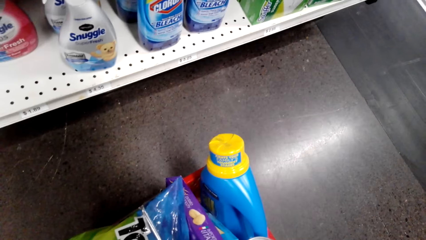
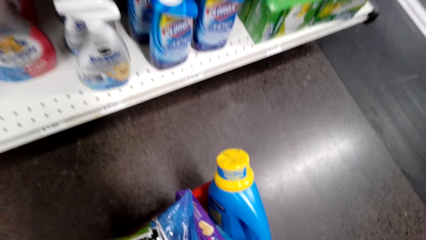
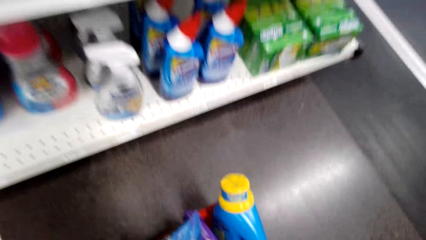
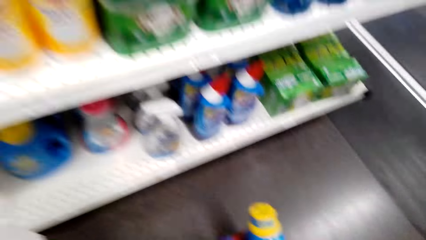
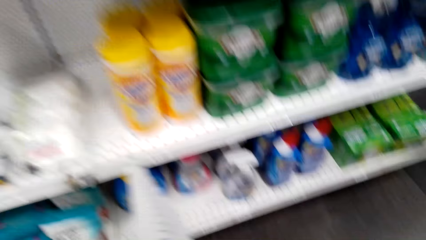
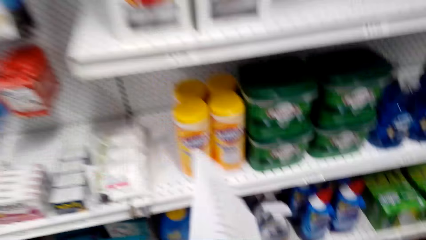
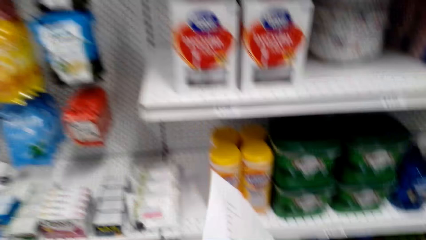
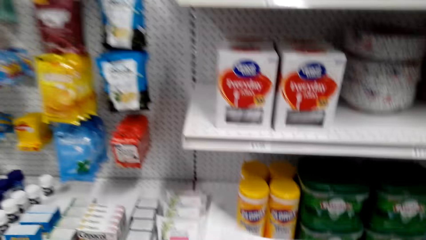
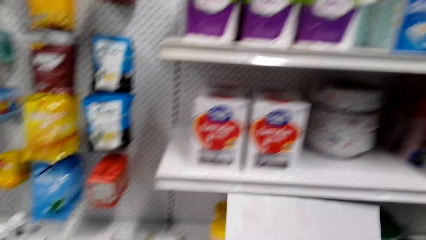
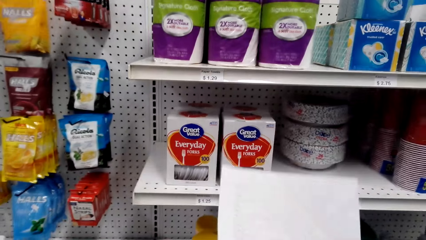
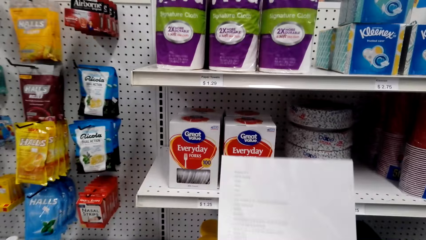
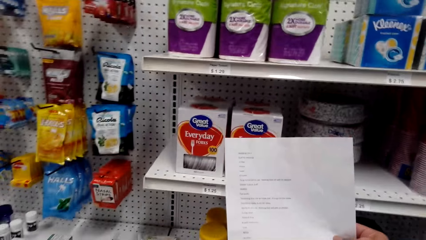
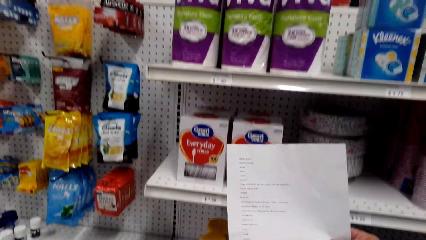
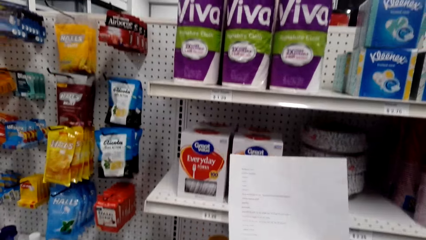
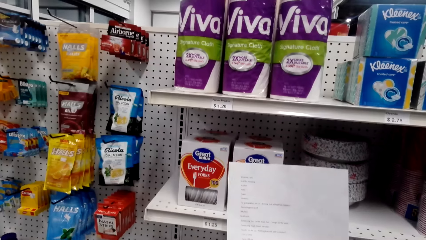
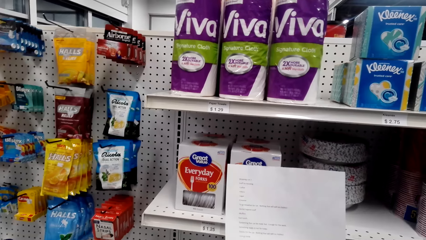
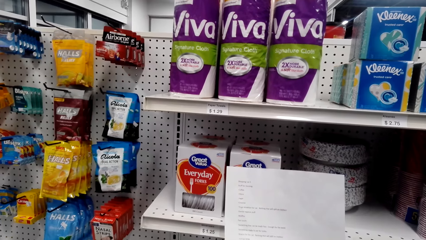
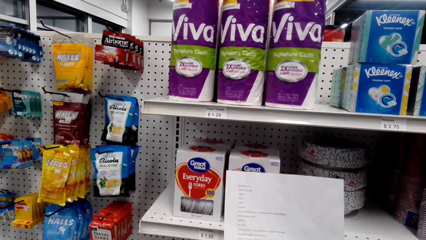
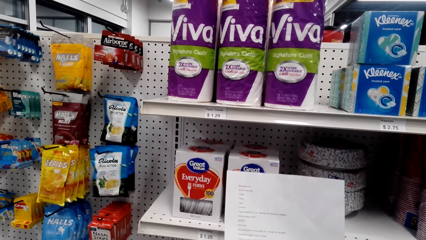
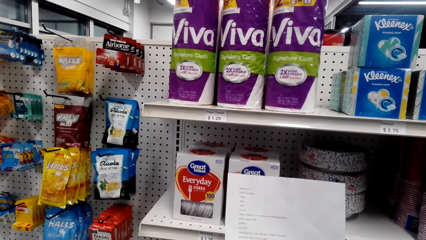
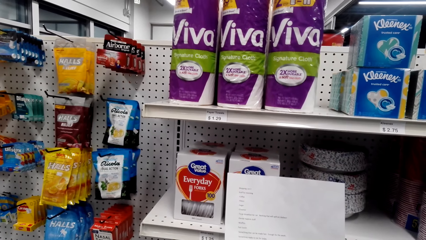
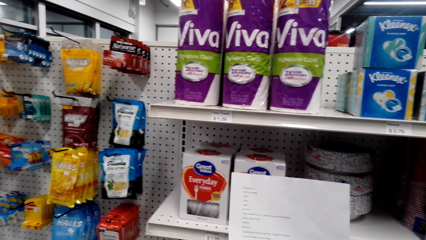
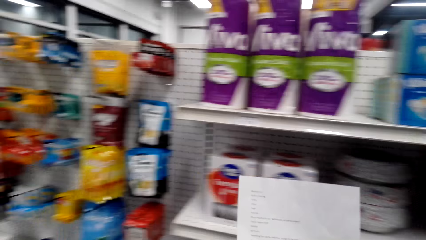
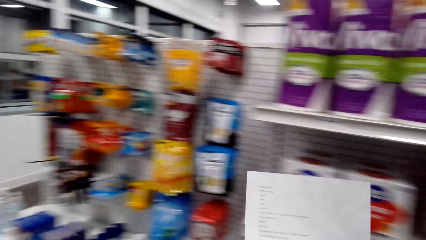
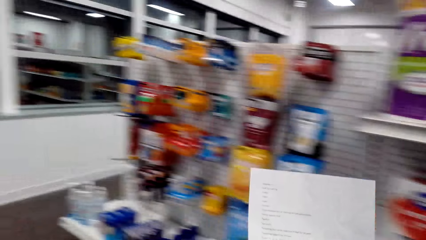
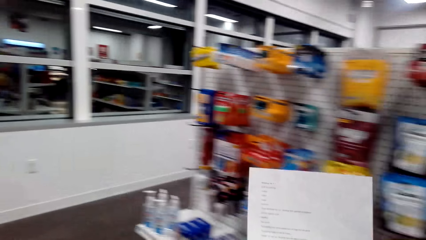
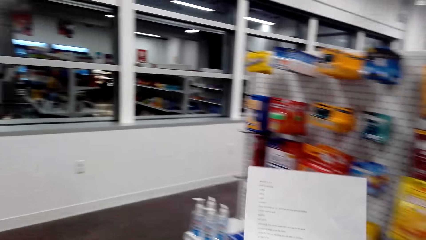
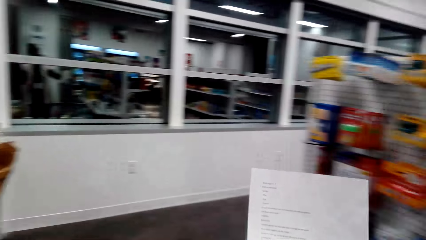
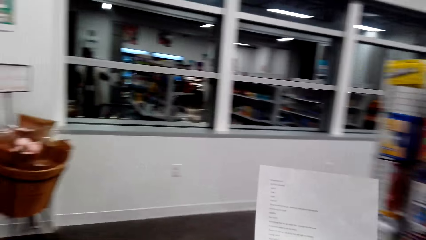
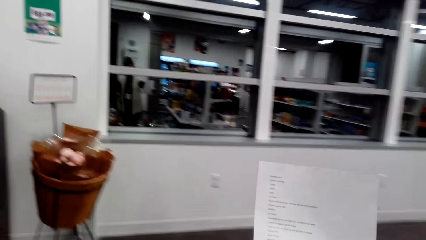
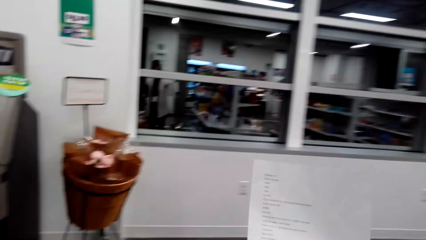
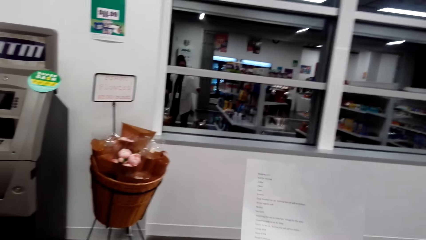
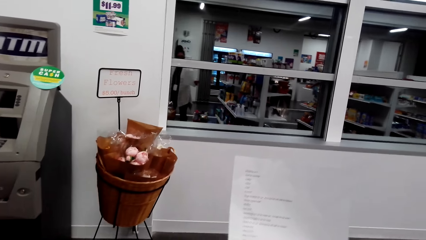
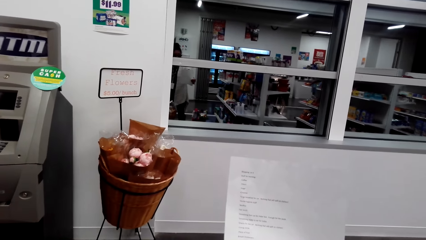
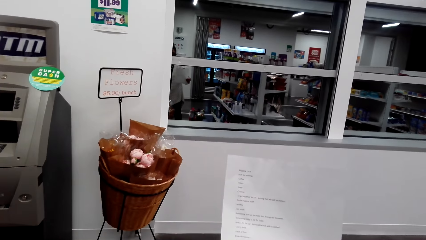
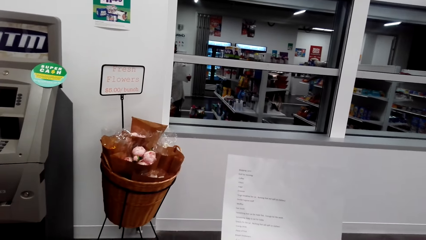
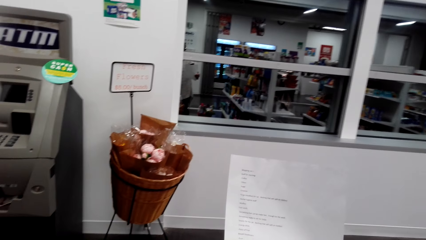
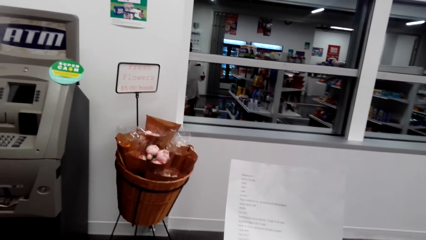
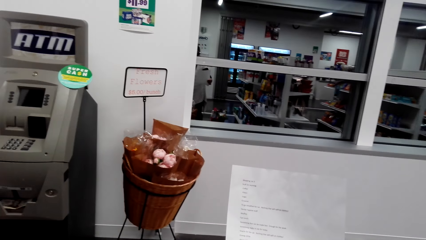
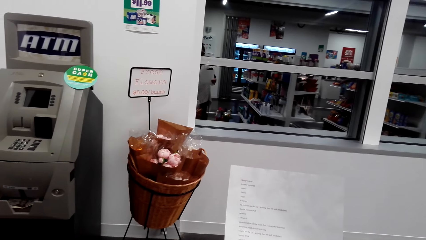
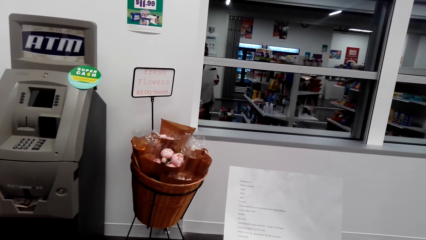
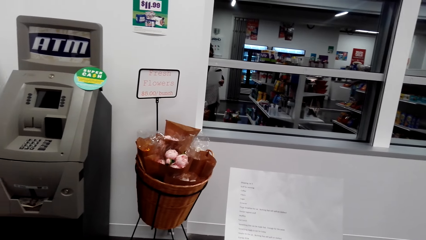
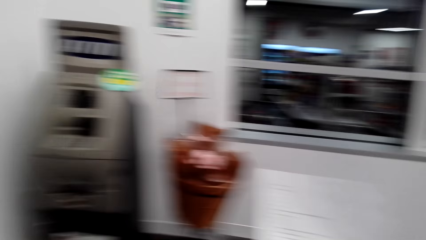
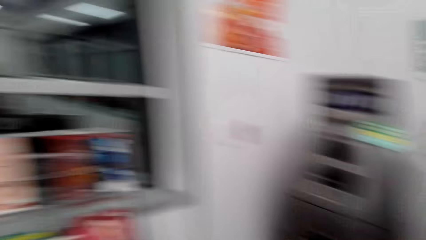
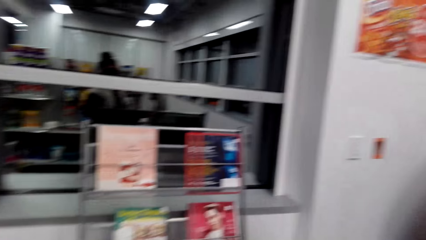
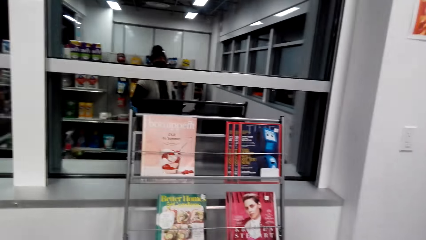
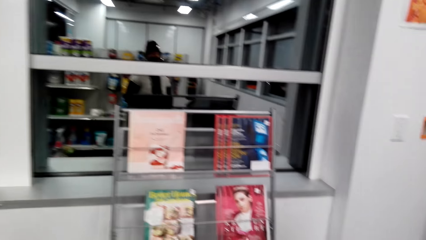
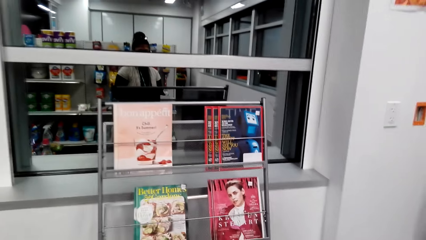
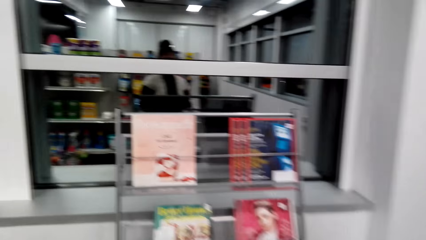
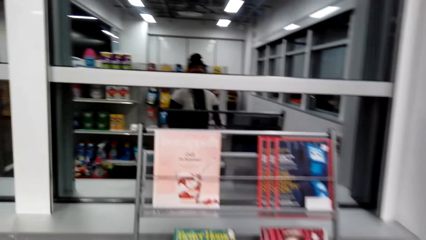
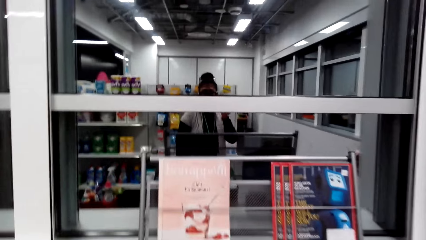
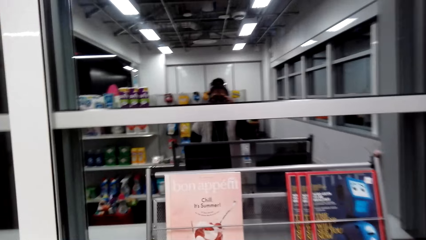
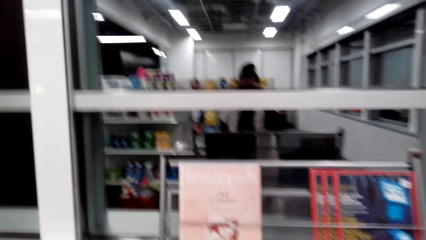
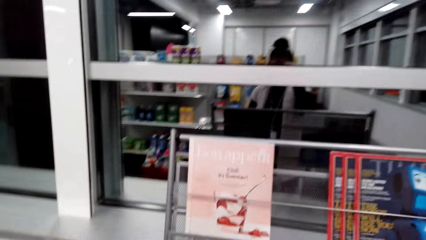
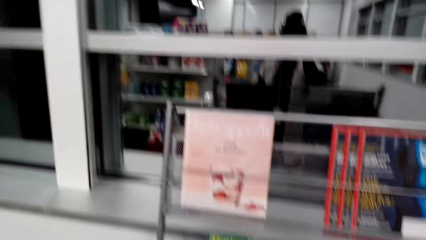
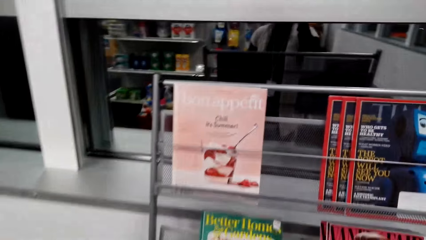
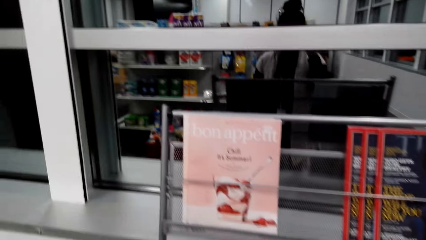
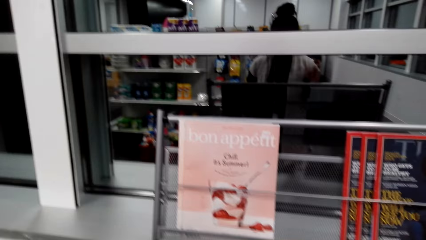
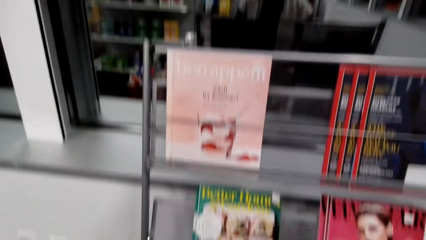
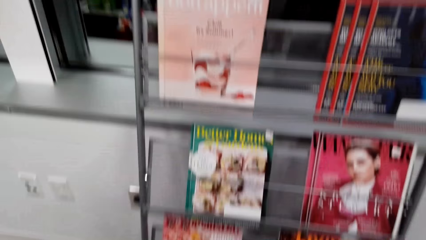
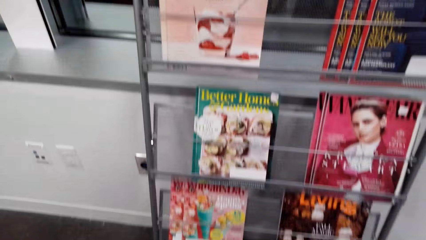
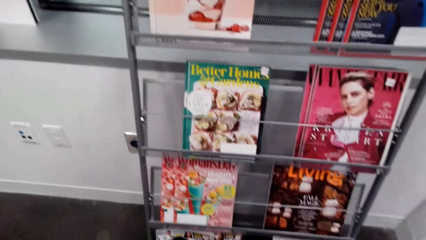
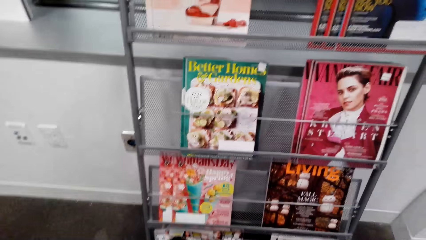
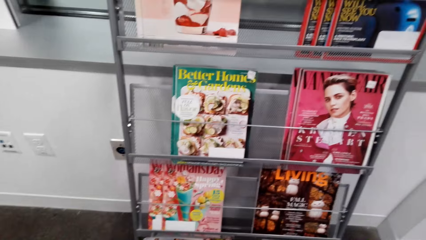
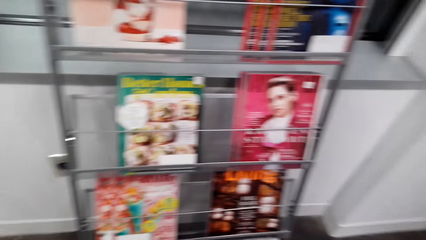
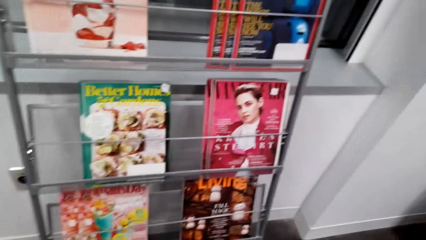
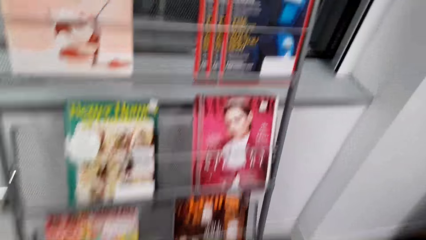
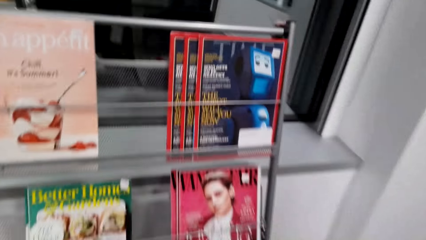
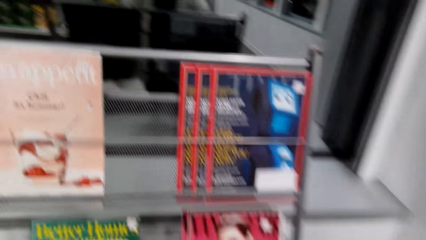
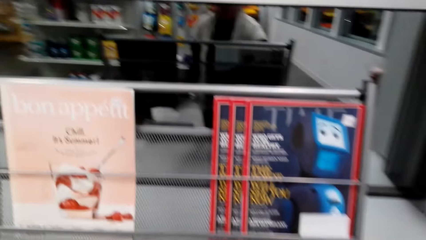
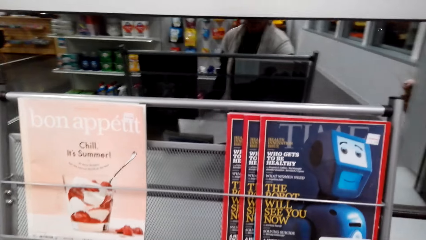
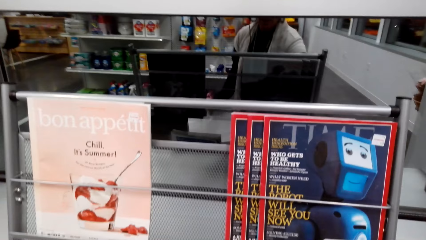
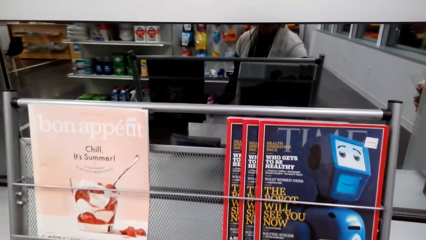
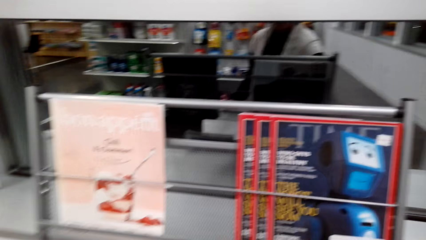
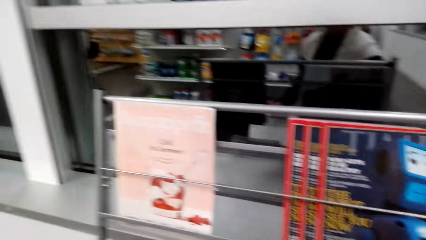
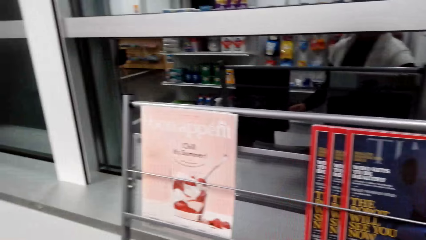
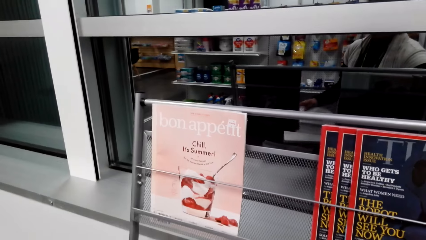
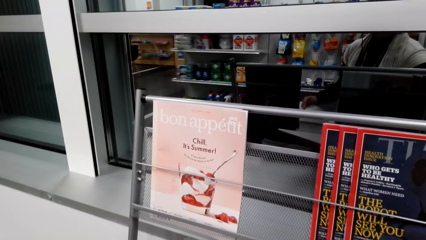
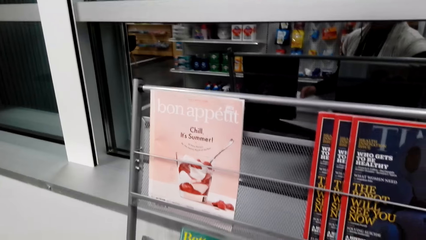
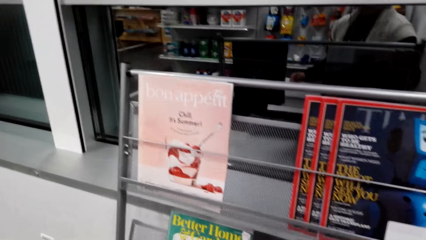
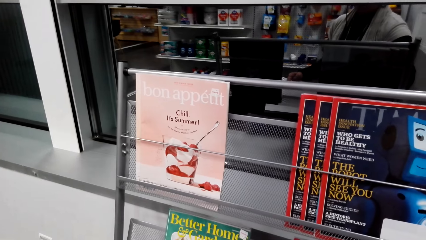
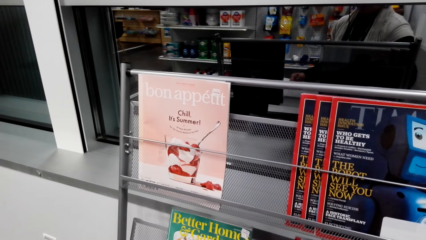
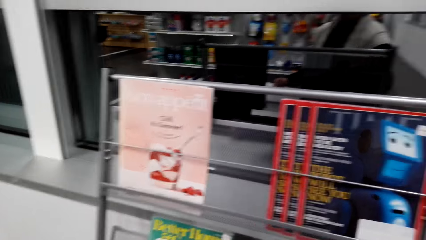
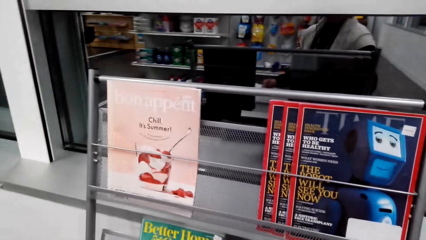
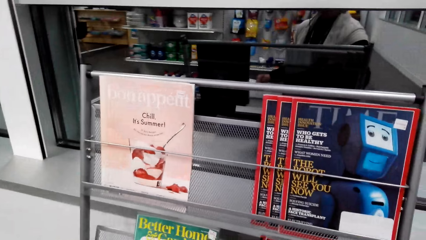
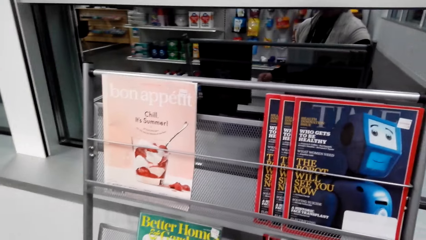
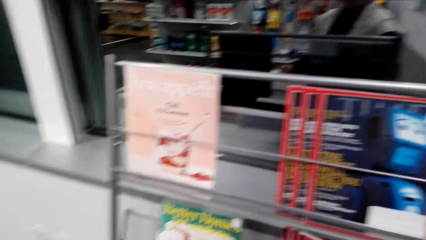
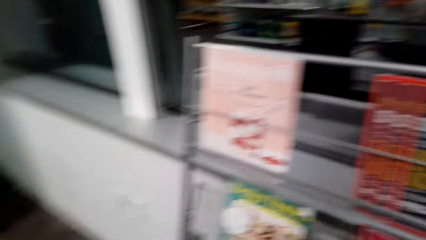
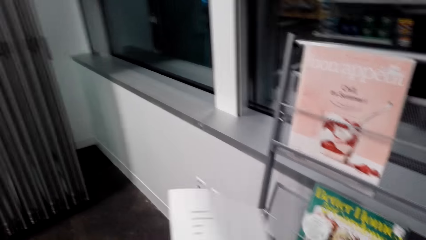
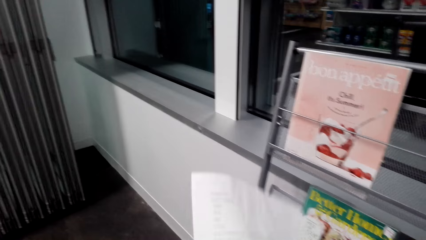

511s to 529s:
The camera wearer lifts a paper and reads the shopping list. They walk around the supermarket. They look at books.
